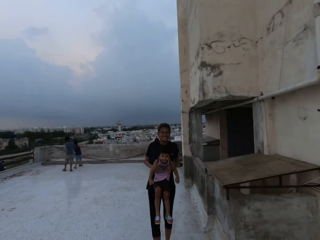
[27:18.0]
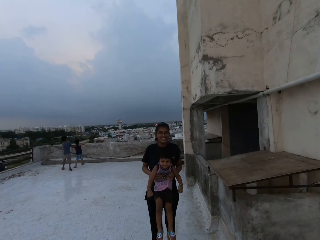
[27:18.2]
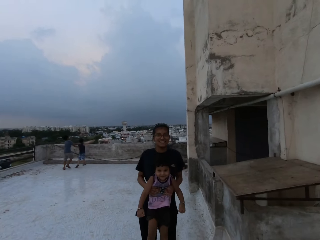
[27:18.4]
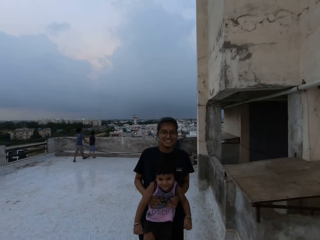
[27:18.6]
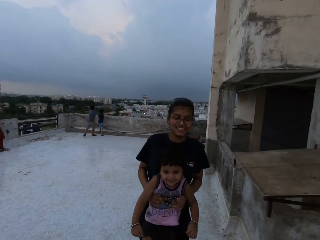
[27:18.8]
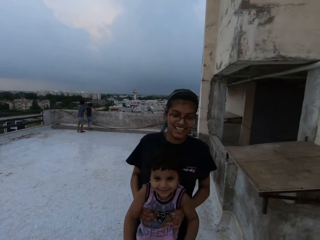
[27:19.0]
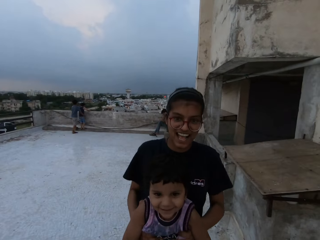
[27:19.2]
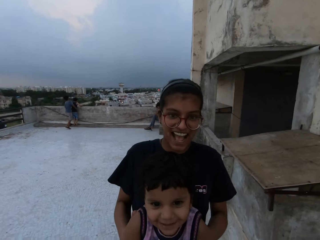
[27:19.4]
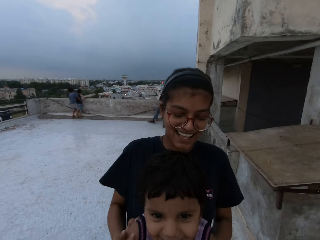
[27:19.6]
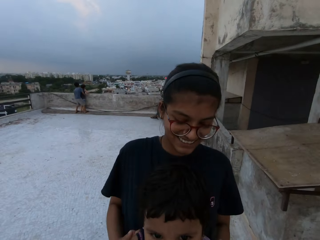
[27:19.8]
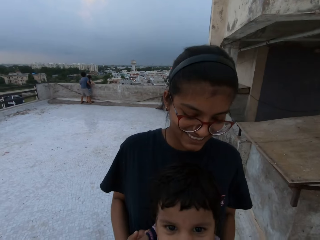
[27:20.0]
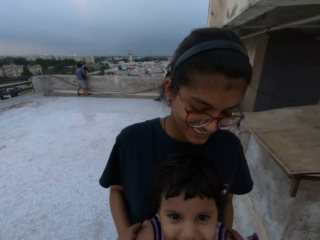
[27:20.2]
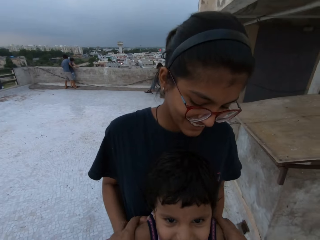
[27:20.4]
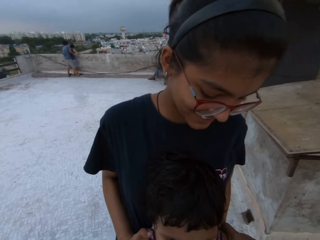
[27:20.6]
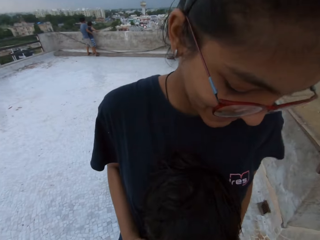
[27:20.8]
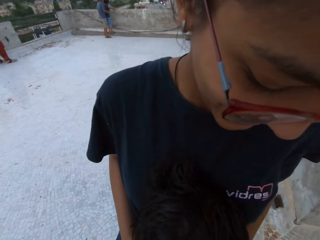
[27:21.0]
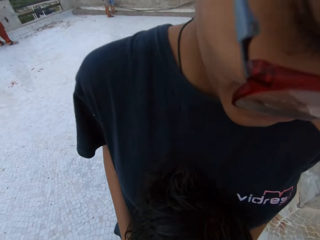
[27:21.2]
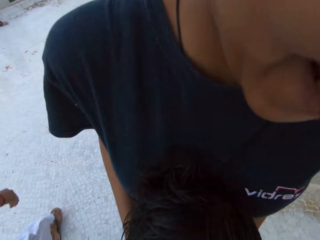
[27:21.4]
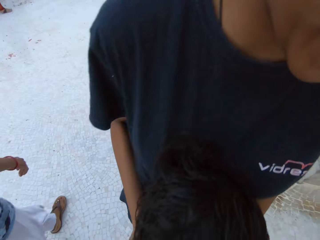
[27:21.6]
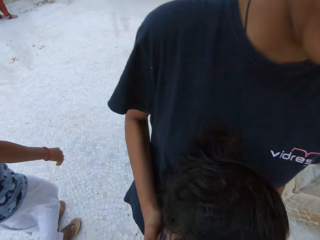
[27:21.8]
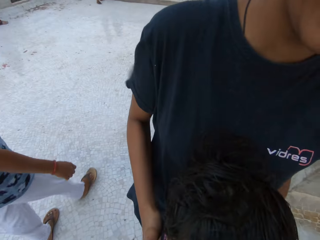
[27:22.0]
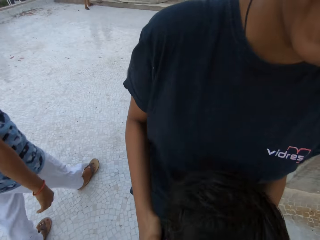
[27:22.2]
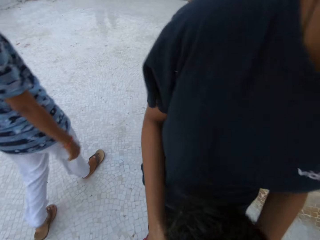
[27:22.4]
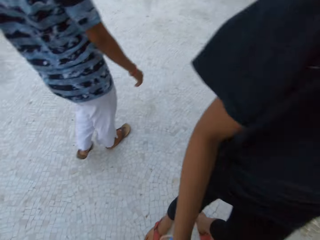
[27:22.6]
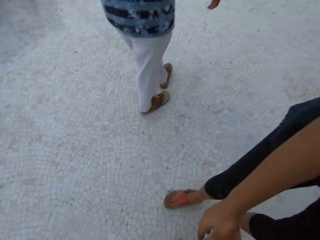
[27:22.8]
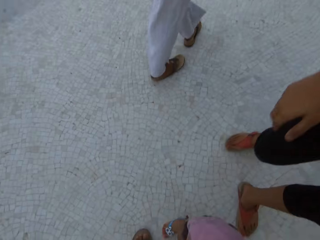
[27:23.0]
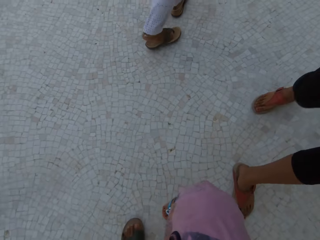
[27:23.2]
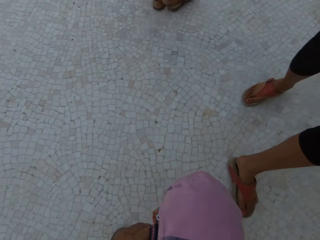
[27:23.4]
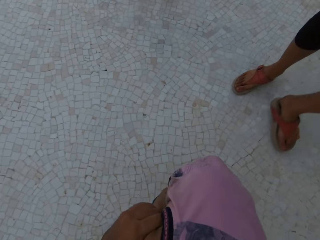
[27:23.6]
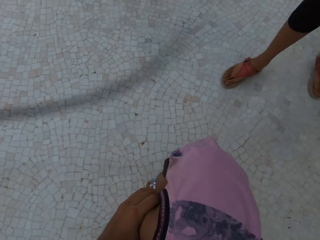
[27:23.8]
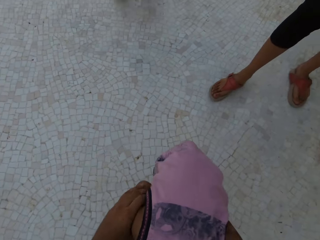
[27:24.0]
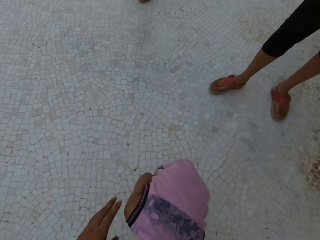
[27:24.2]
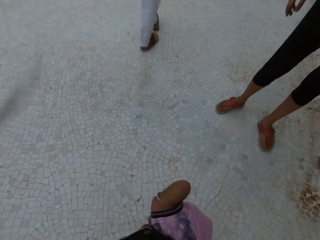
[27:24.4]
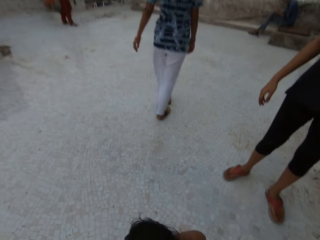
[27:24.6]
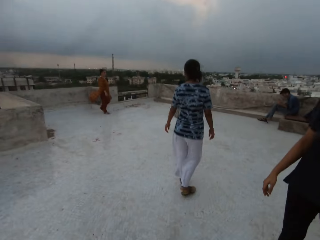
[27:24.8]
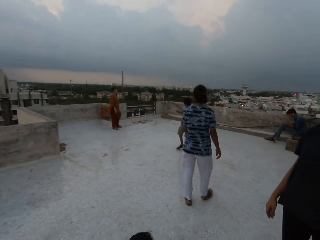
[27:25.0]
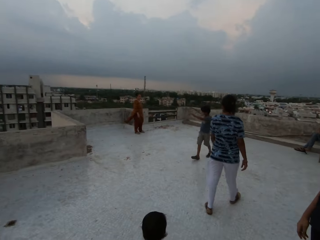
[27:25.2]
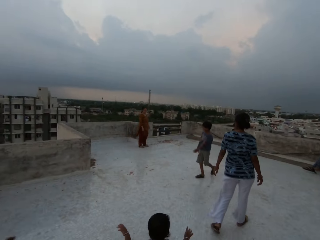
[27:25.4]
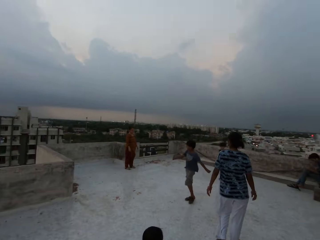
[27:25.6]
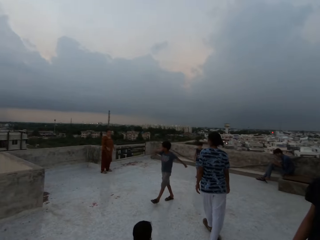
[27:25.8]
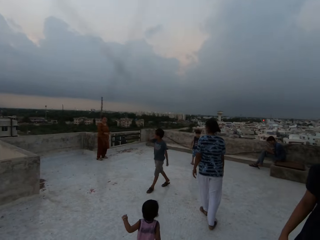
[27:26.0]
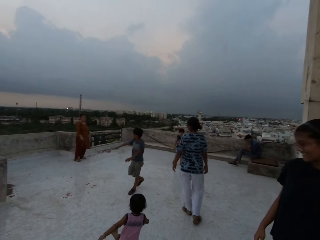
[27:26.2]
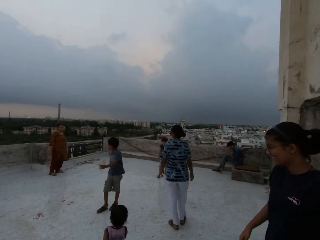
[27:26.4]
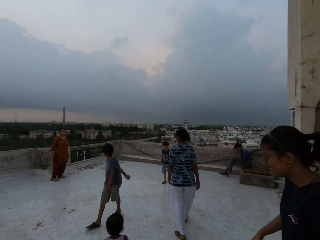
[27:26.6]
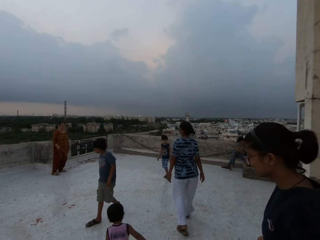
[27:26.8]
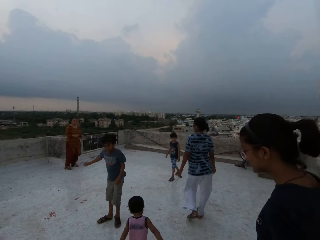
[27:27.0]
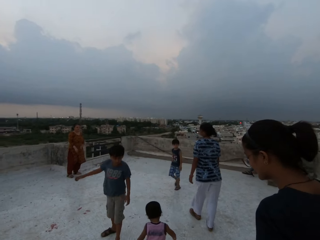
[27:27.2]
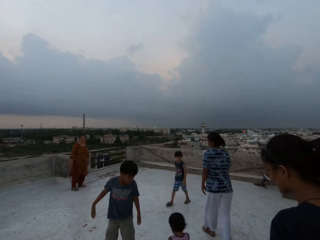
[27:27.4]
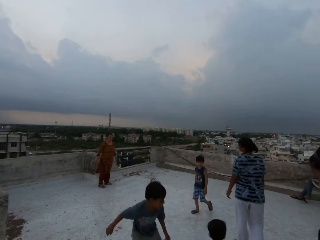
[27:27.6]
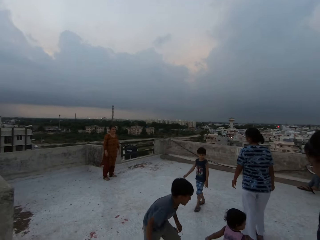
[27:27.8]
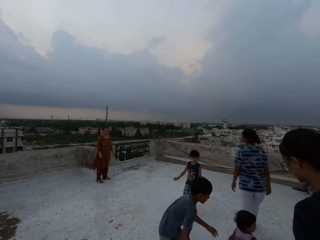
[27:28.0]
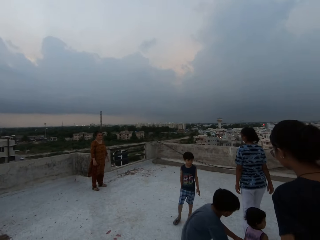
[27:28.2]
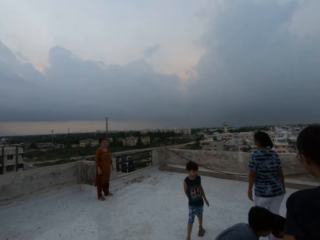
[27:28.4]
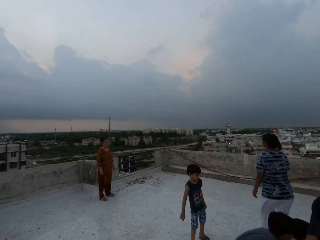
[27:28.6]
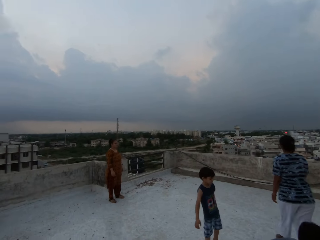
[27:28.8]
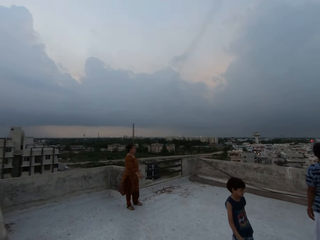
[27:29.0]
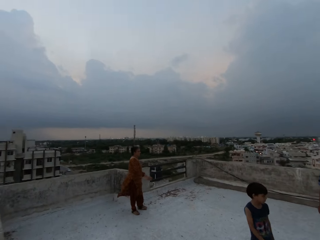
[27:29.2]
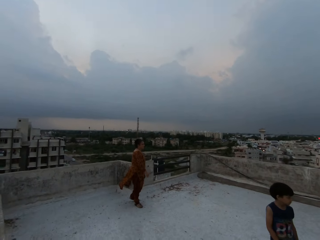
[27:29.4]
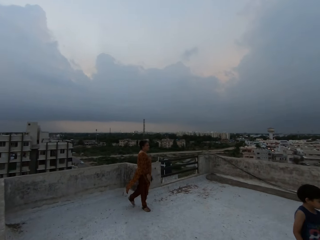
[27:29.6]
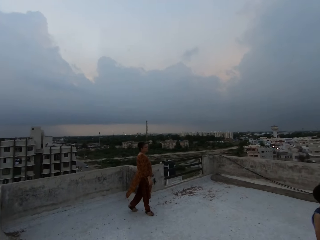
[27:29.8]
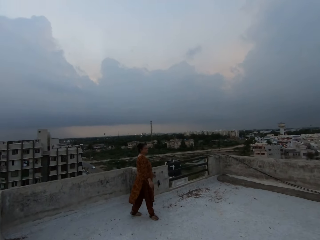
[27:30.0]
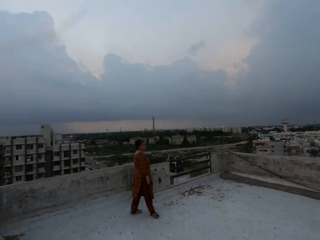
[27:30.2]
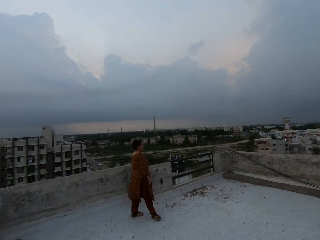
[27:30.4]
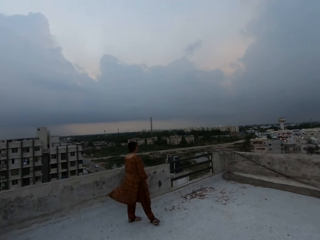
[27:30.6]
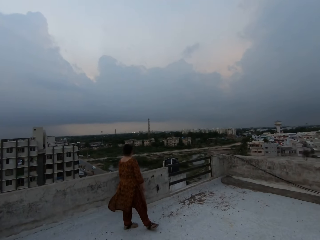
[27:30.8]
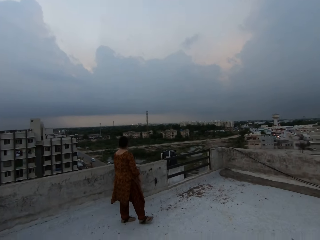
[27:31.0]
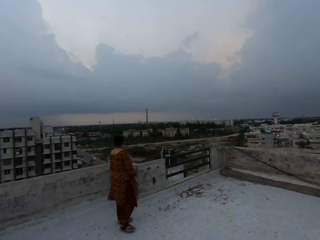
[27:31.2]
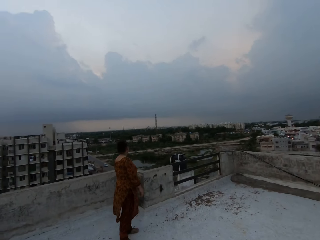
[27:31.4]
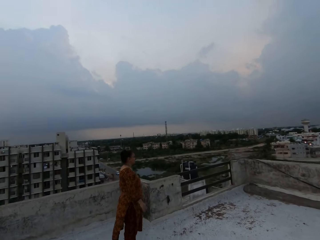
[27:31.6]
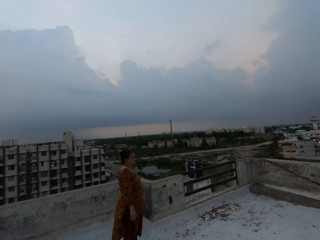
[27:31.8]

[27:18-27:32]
A woman interacts with the camera wearer. The camera wearer touches a boy with both hands. A man walks past the camera wearer on the terrace. Another boy holds the first boy with both hands.

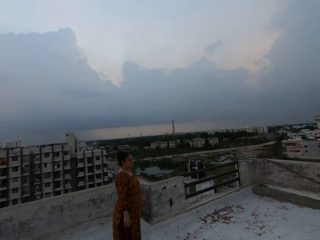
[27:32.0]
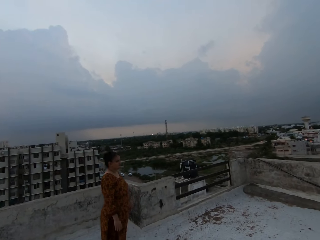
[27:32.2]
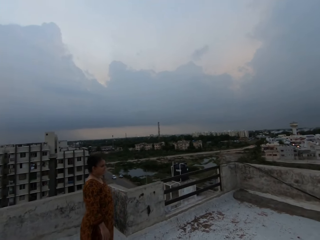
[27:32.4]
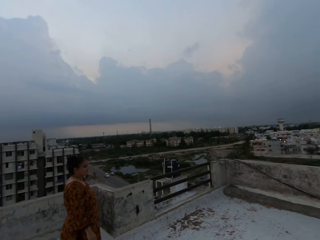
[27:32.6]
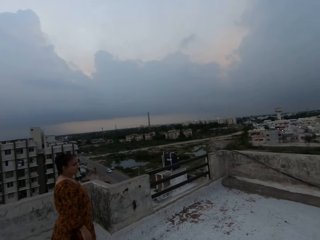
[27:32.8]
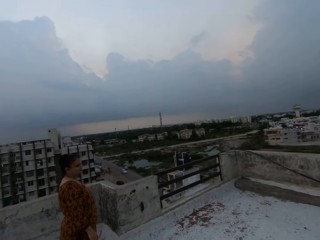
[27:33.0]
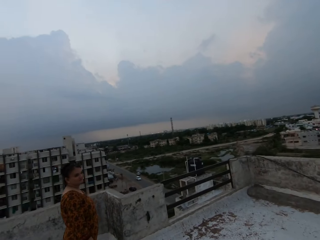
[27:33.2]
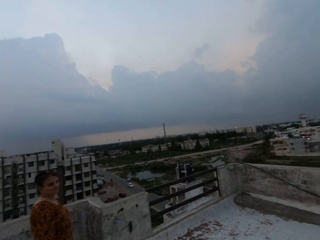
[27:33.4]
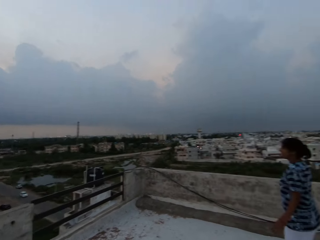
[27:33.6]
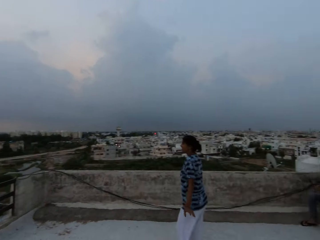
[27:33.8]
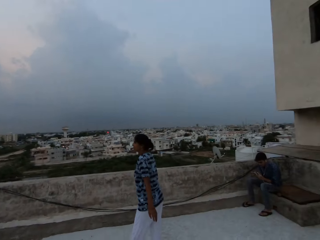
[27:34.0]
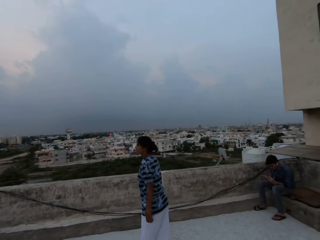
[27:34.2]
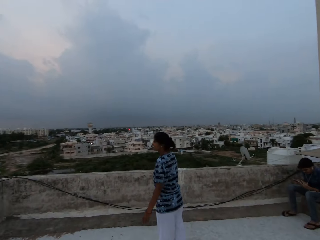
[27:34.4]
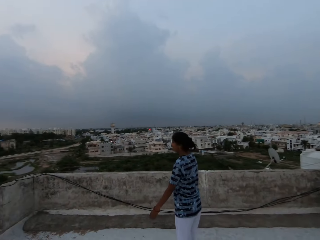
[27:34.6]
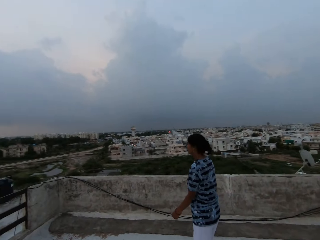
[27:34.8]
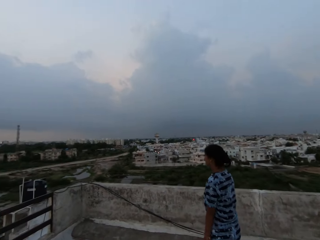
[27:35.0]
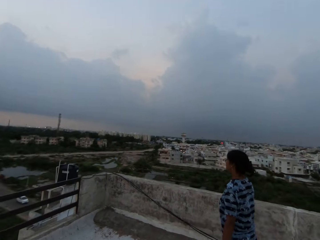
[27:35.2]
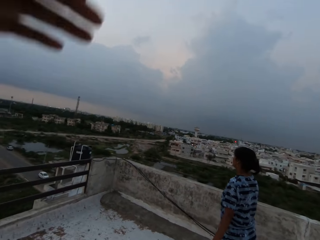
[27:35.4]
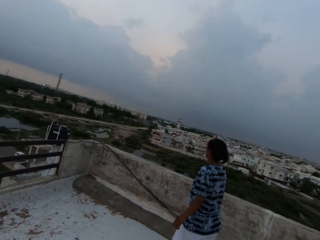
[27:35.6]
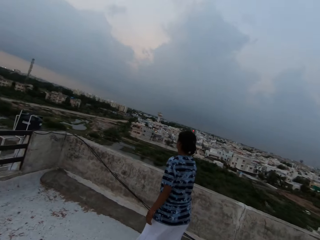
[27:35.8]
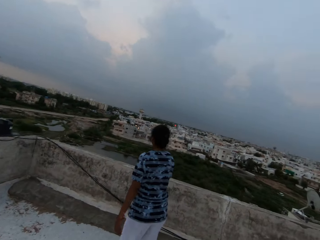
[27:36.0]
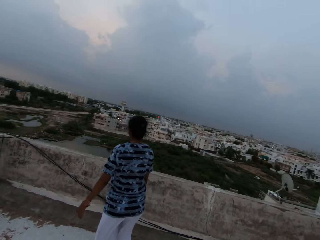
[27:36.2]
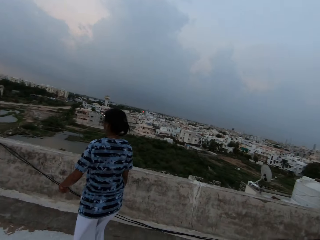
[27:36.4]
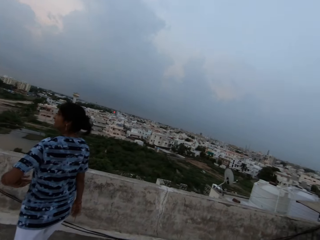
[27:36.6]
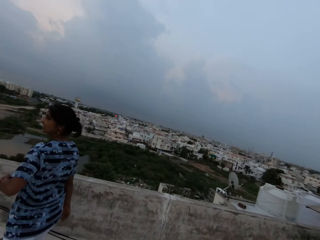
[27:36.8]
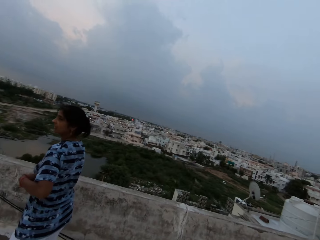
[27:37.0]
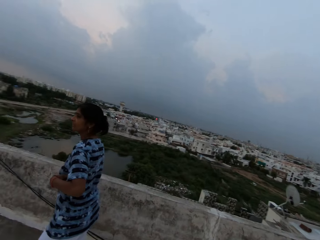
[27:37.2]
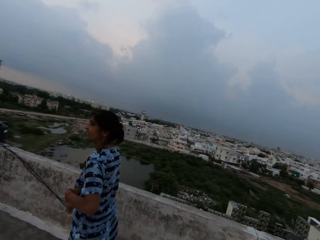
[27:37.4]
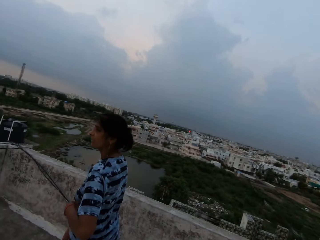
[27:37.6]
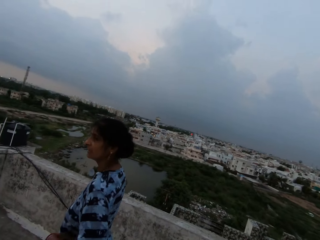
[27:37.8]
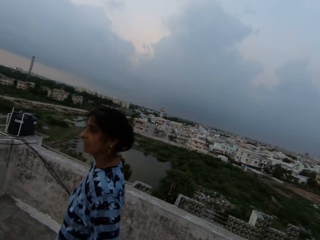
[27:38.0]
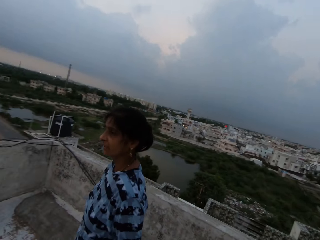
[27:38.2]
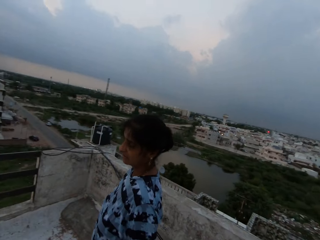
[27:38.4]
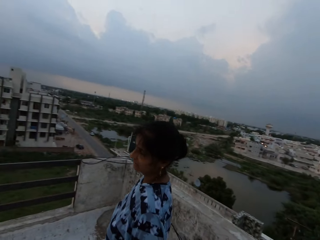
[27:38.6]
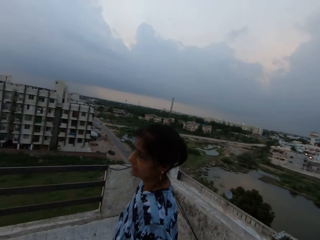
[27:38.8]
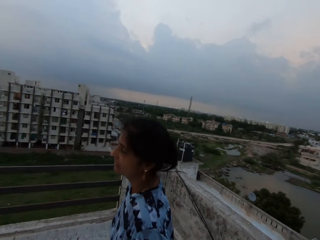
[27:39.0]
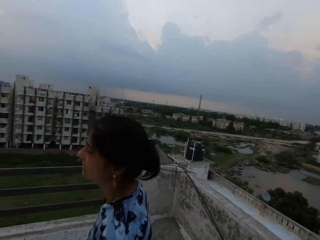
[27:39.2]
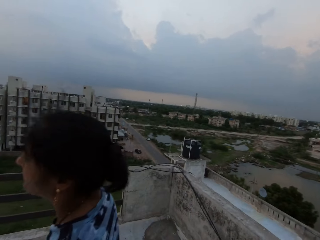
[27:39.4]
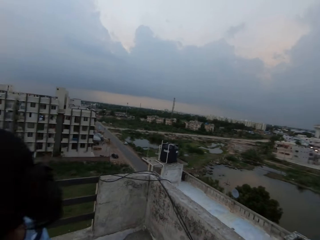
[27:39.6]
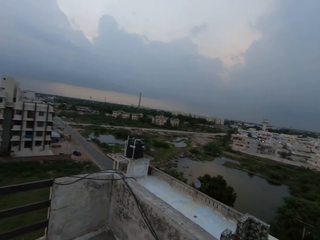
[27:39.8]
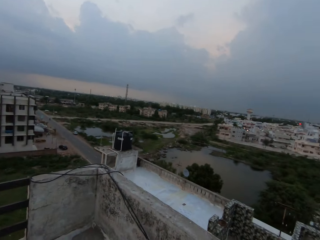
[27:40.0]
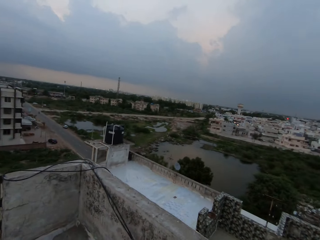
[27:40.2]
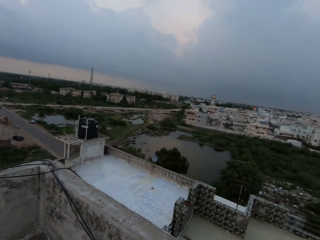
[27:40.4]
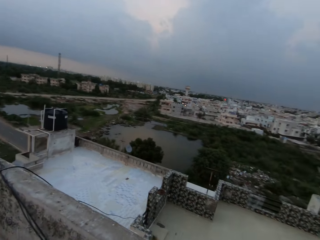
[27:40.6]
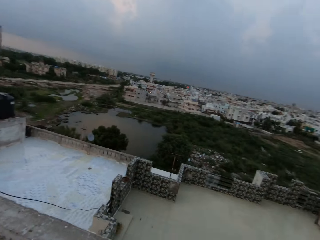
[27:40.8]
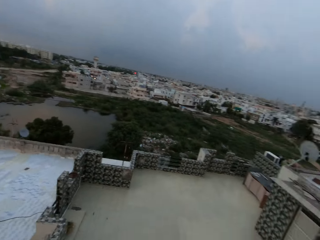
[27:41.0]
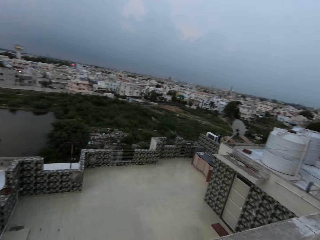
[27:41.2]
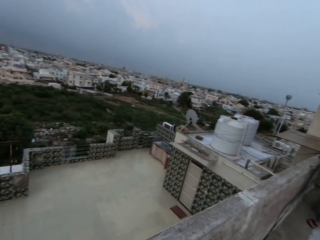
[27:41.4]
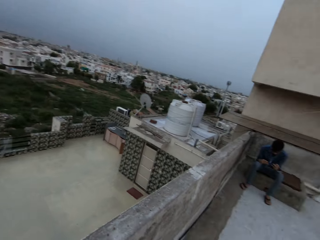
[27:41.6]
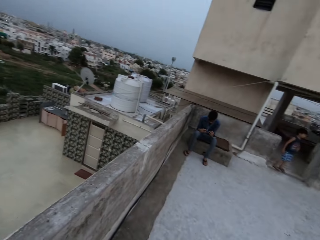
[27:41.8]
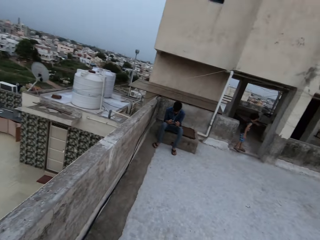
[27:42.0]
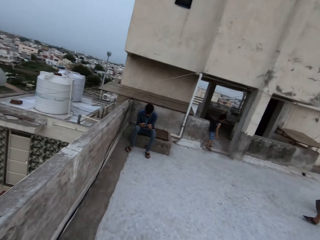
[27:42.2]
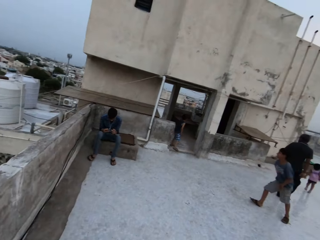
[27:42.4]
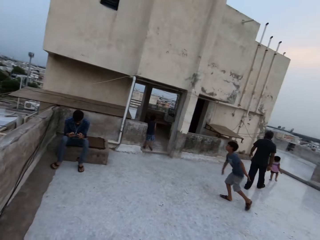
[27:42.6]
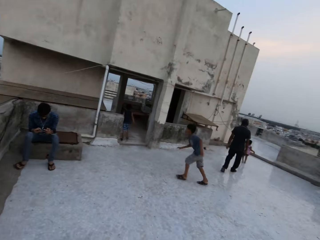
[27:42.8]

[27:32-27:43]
The camera wearer looks around.
